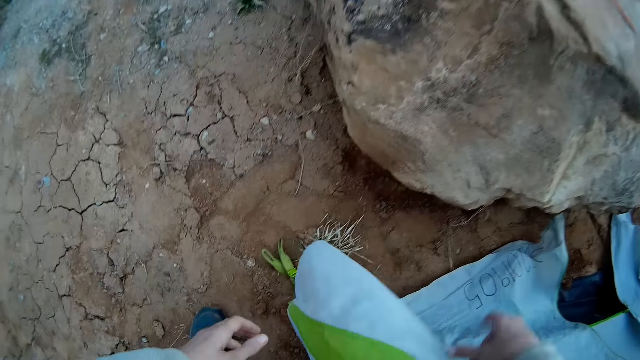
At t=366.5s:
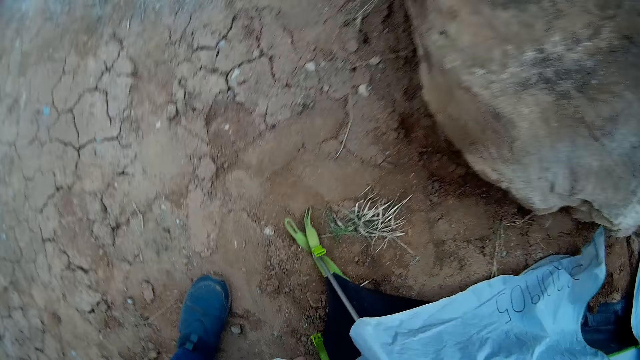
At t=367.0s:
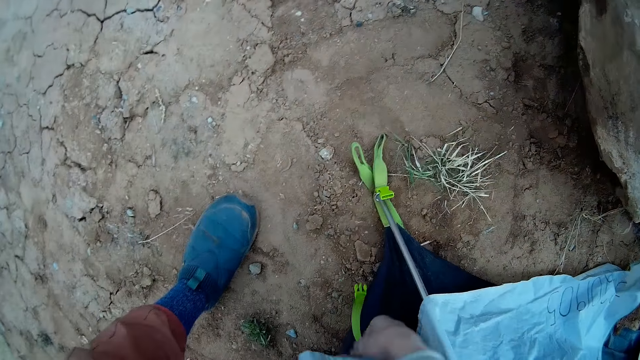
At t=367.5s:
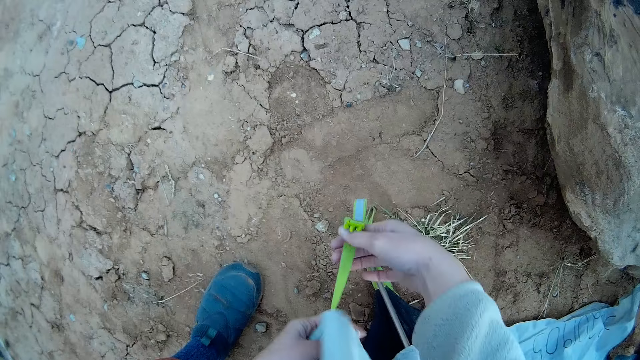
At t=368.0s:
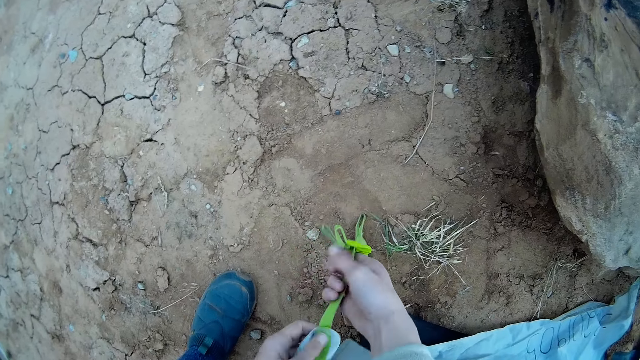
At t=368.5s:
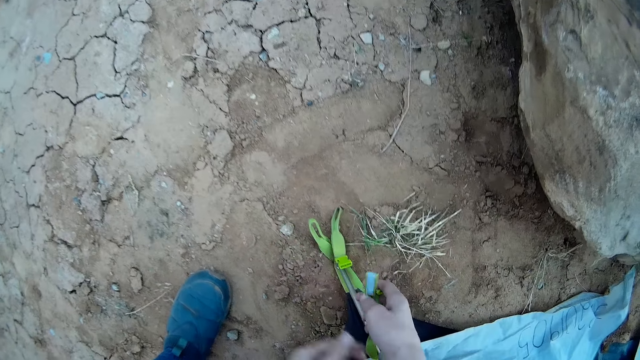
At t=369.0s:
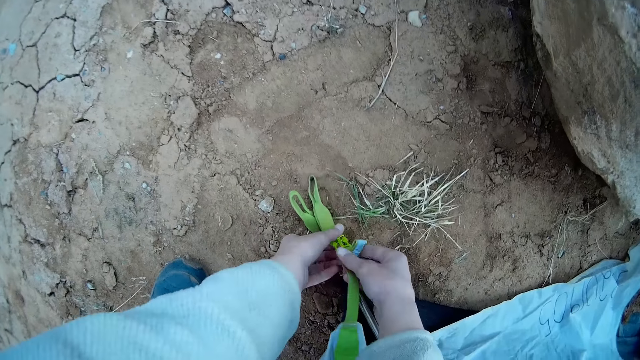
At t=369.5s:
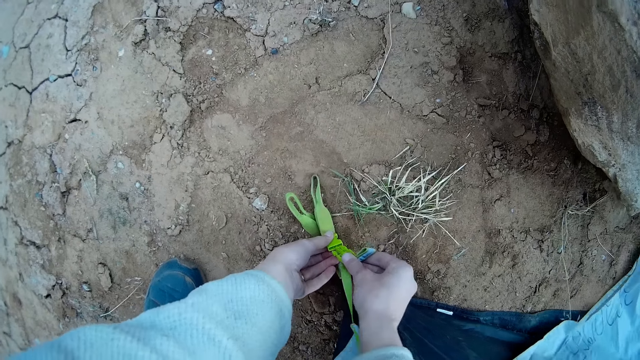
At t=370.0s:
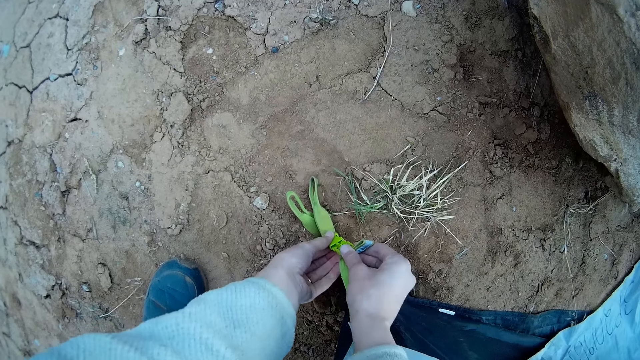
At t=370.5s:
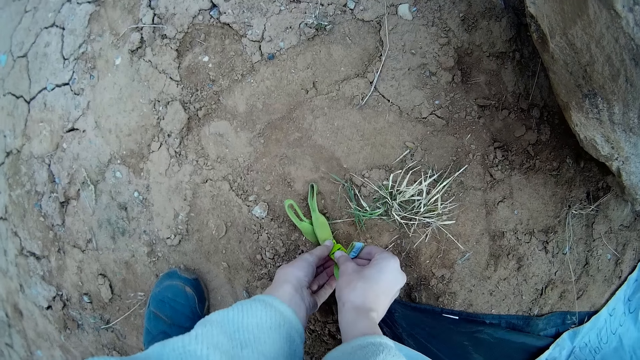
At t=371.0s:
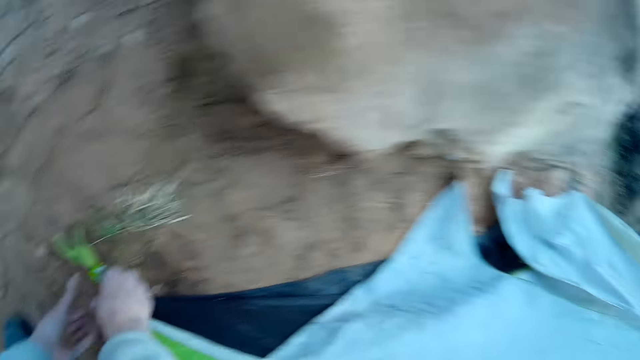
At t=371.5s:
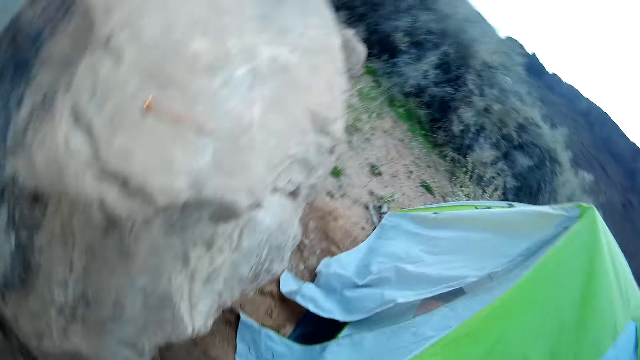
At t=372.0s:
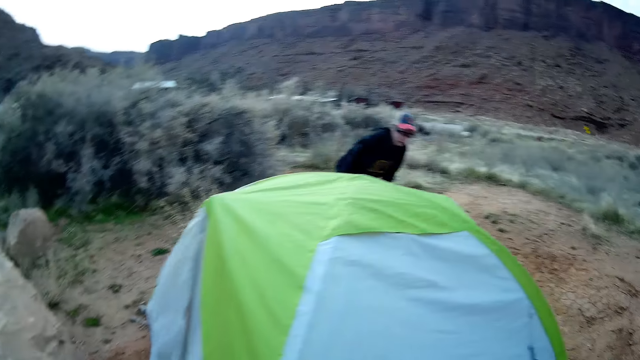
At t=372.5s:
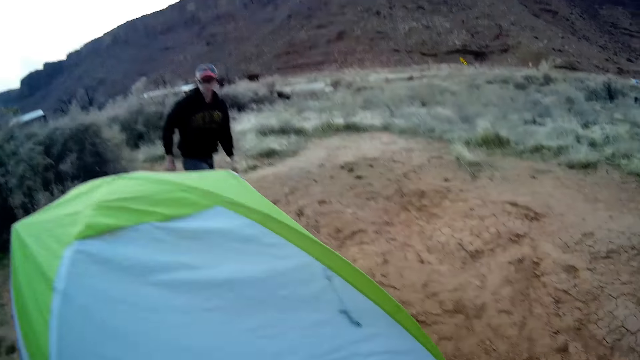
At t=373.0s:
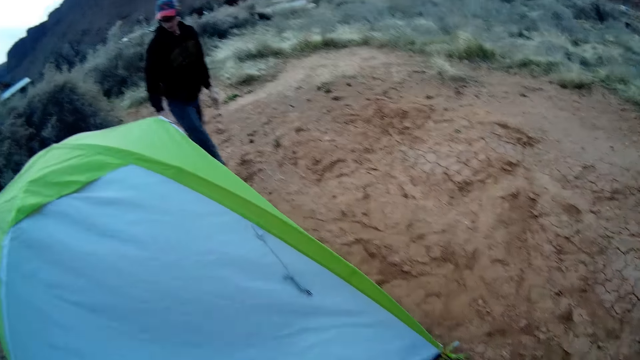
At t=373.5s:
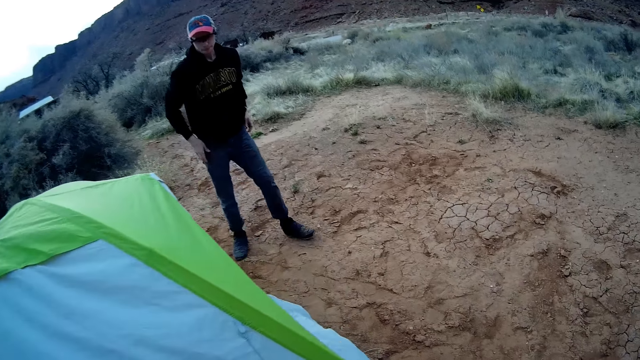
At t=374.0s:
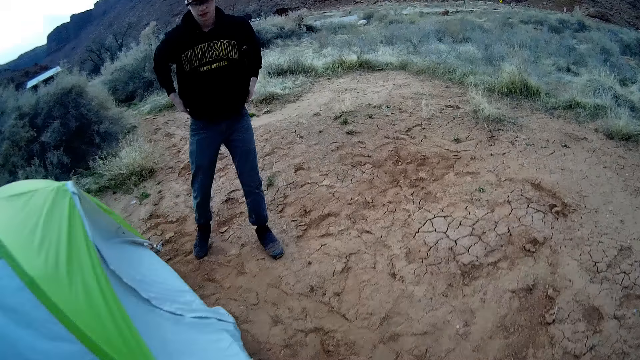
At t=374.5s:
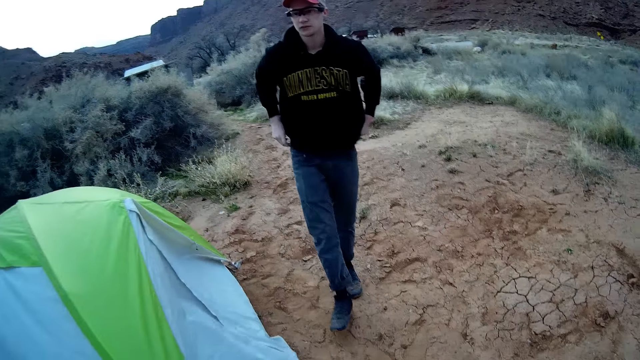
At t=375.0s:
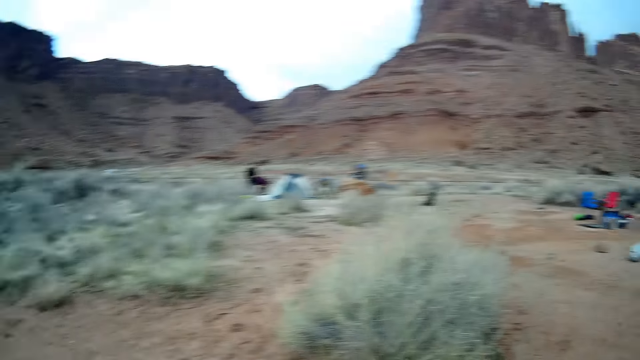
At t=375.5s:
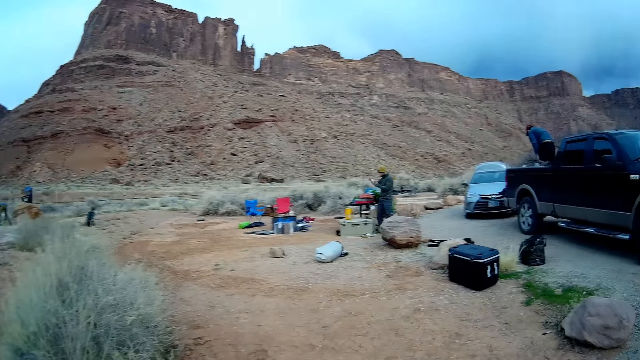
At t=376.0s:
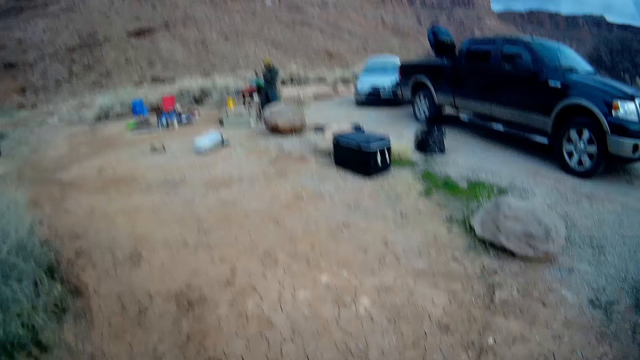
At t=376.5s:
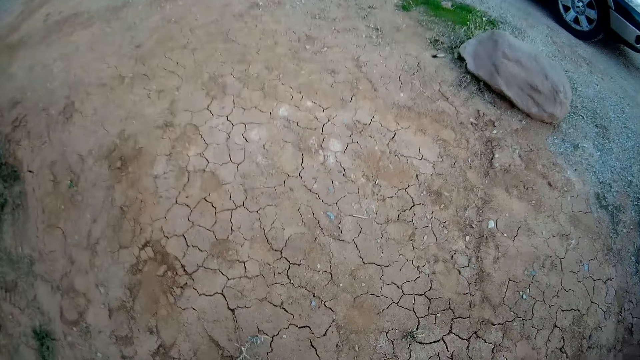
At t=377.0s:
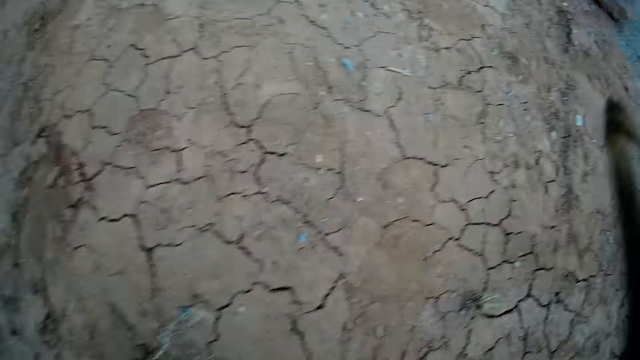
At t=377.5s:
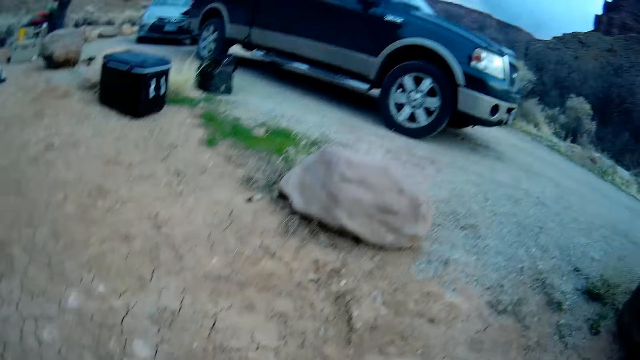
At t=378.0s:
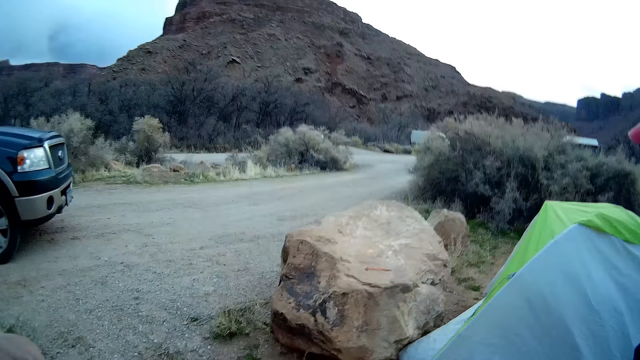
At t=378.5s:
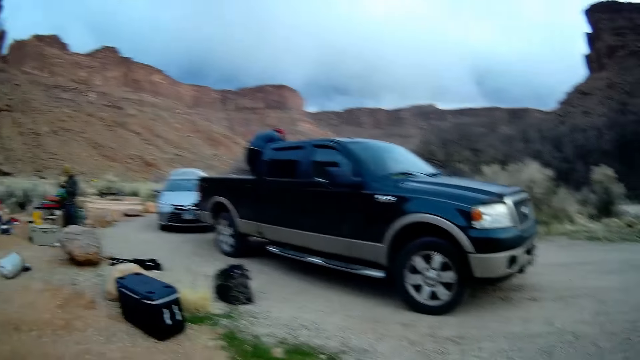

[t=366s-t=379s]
The camera wearer holds the tent edge rope. They join the tent edges. They stare round the tent. A man walks along the tent. The camera wearer walks along the tent. They walk to other people on the ground.

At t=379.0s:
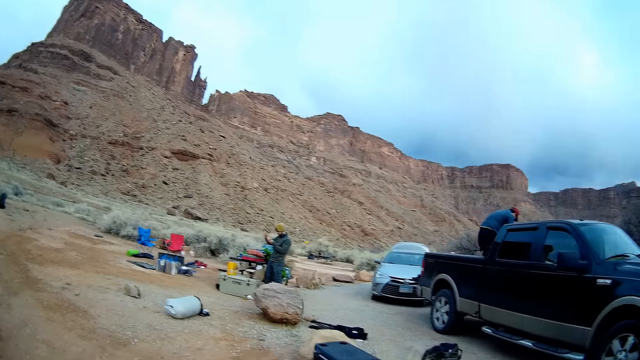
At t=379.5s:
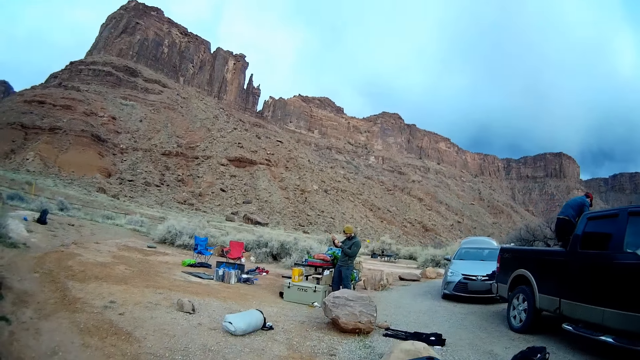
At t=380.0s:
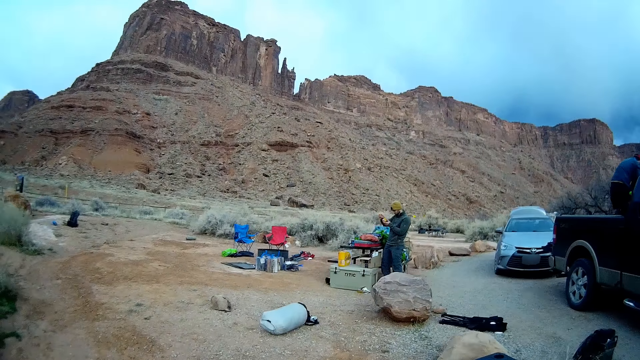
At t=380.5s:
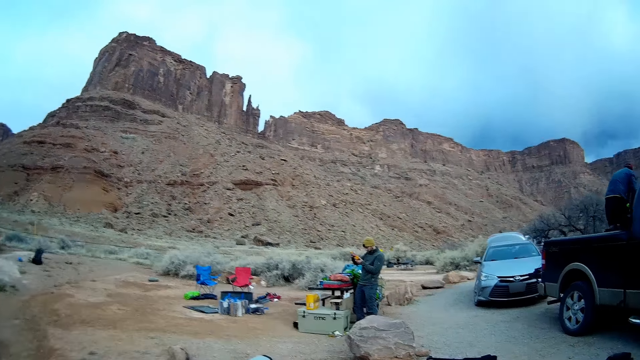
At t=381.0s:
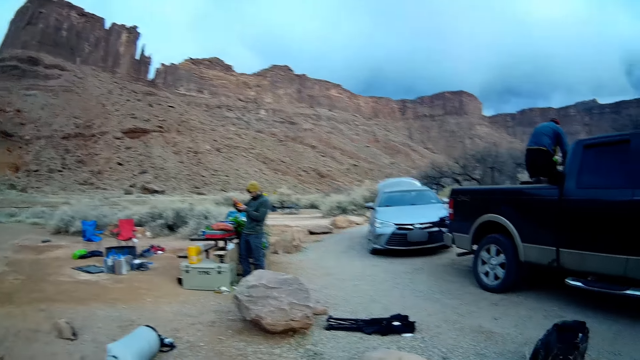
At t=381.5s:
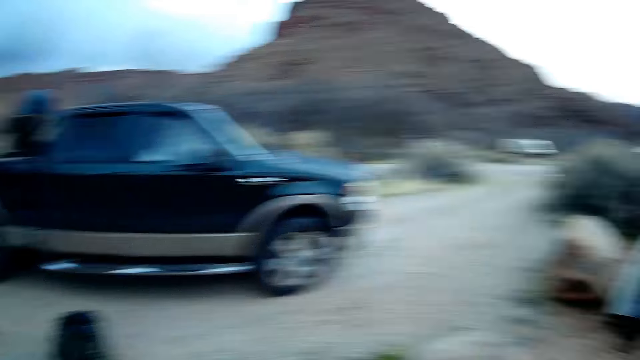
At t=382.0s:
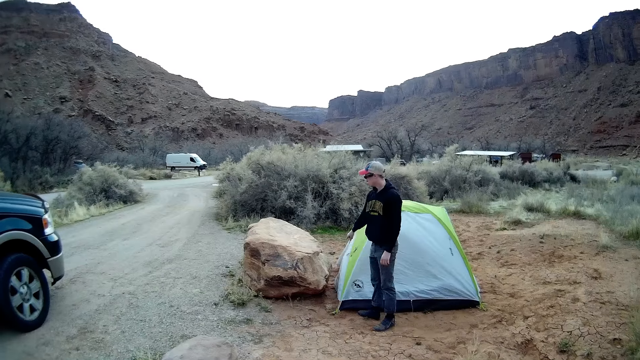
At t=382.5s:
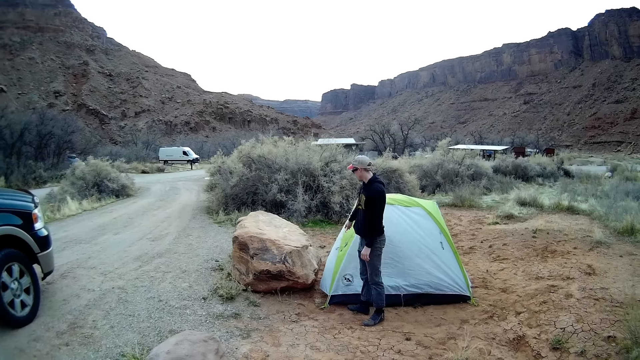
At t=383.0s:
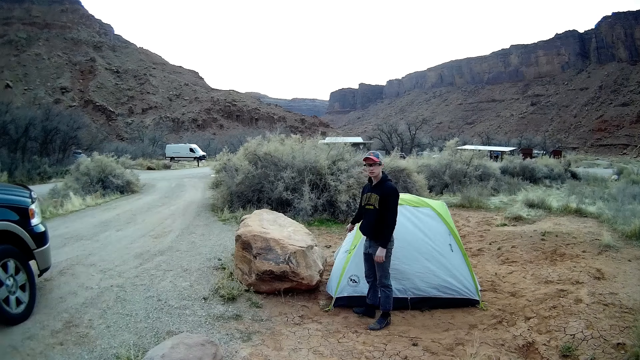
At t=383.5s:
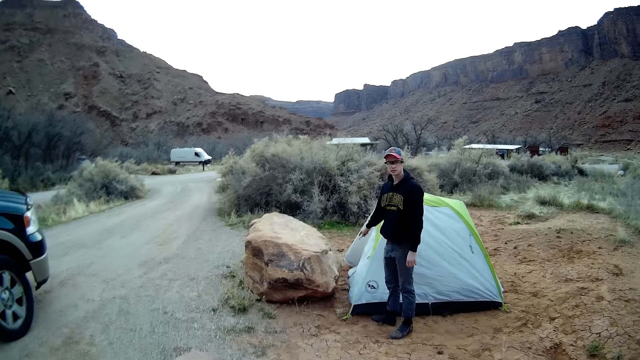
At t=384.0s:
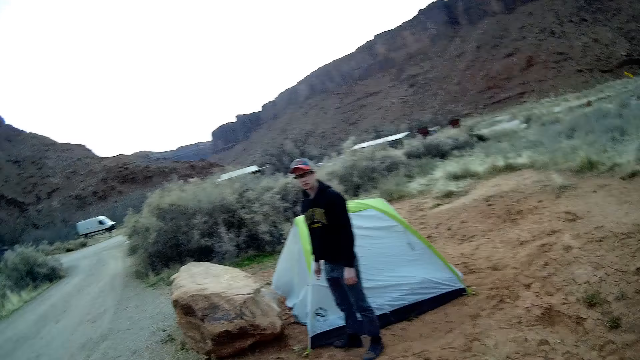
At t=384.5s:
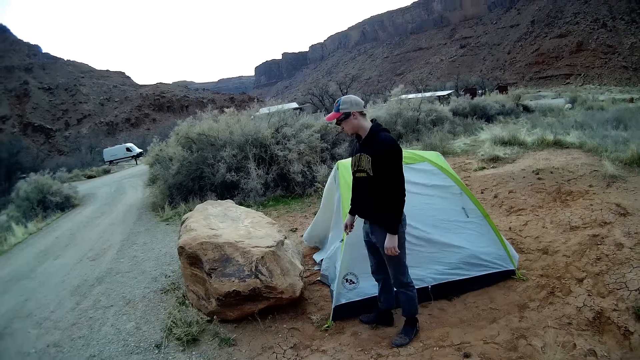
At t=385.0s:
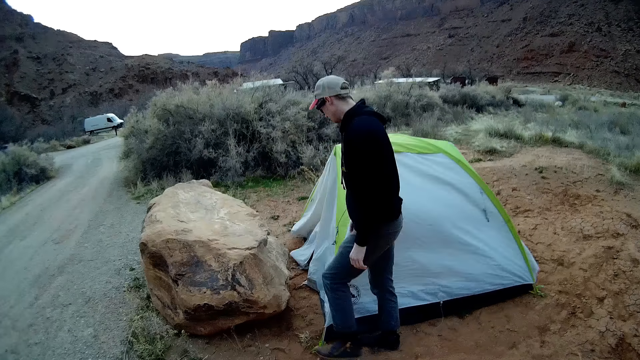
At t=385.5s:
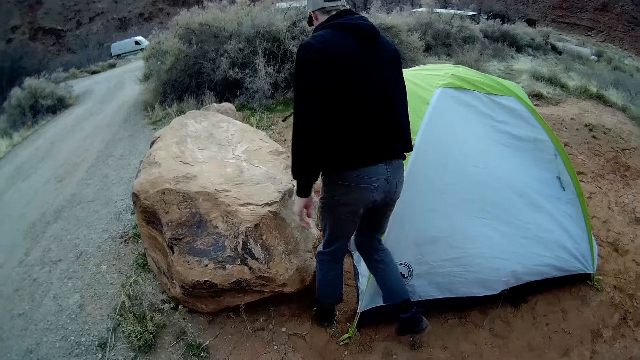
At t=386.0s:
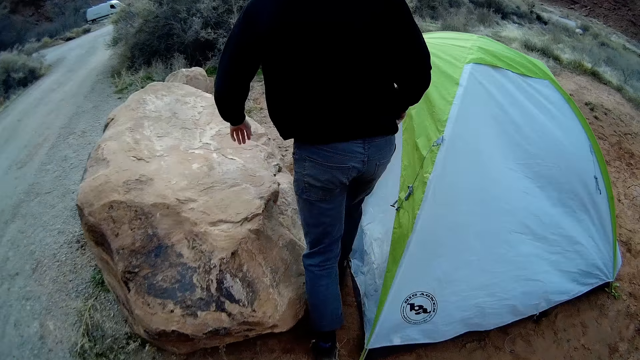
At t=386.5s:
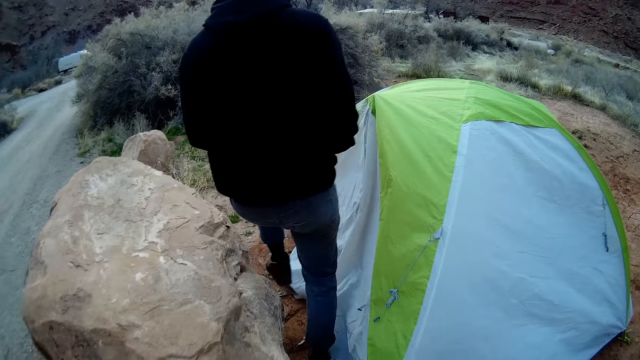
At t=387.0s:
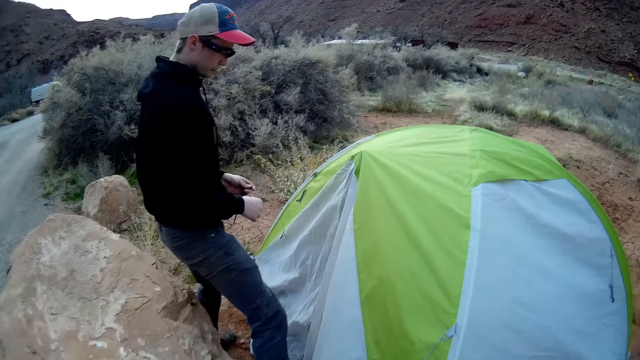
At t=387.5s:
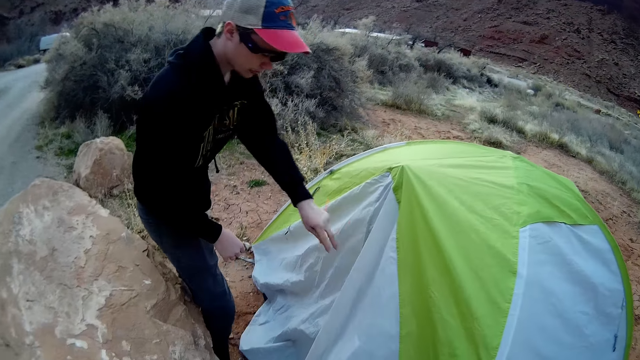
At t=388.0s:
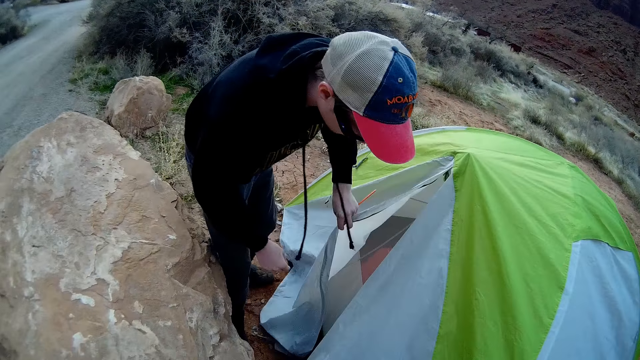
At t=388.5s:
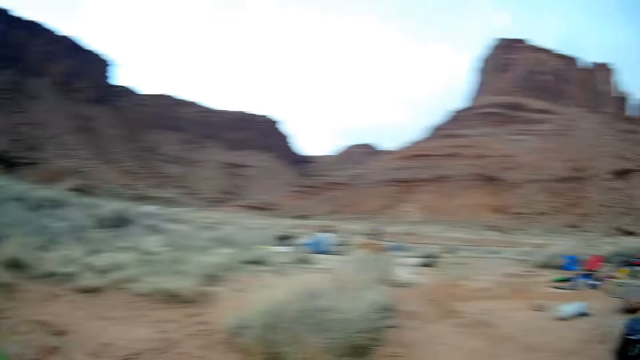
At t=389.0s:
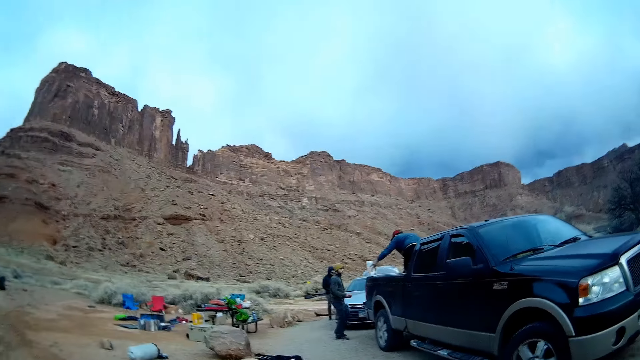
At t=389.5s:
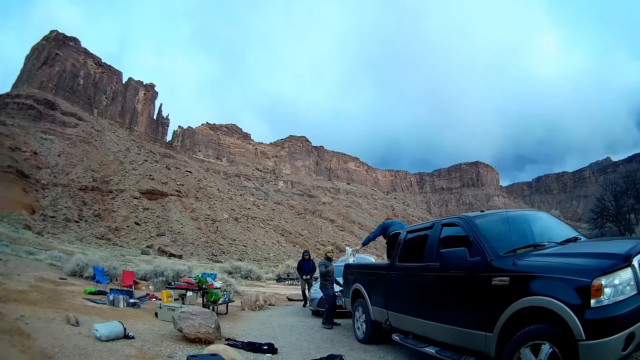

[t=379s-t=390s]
The camera wearer stares back to a man. The man points on the tent. The camera wearer walks back to the tent. The man walks along the tent and spreads the tent door. The camera wearer walks back to the people on the ground.
